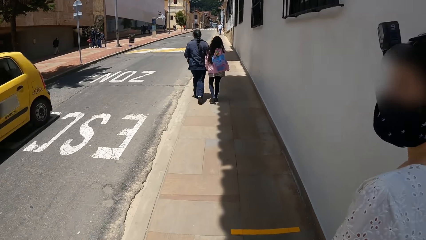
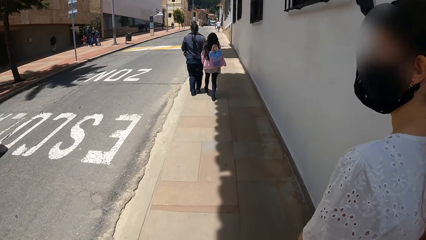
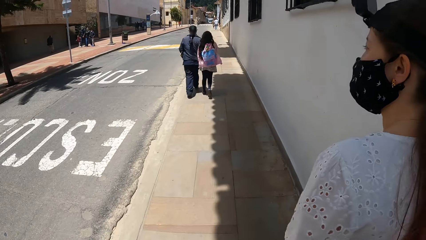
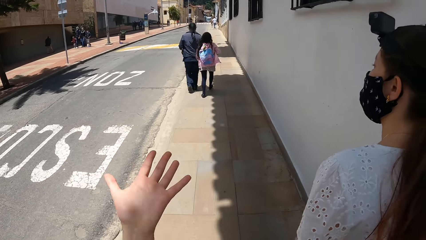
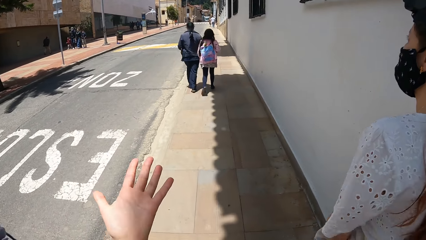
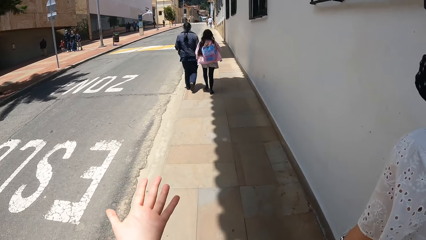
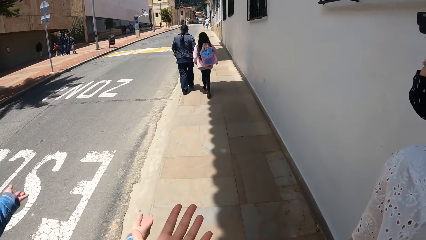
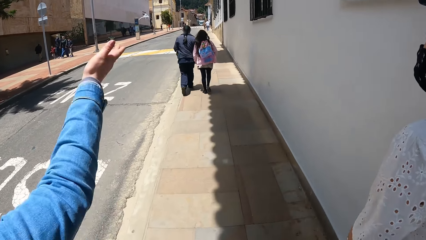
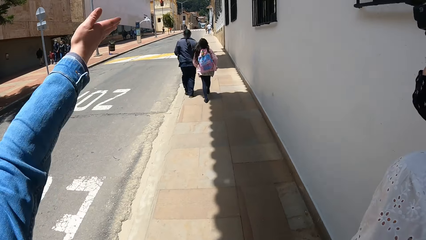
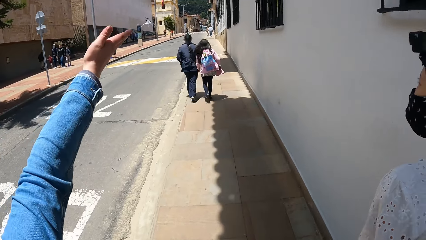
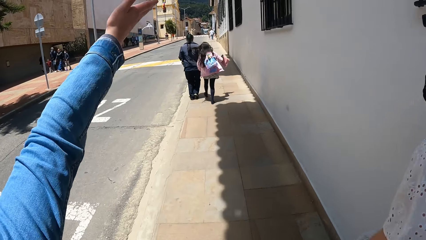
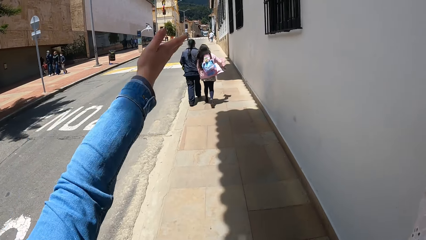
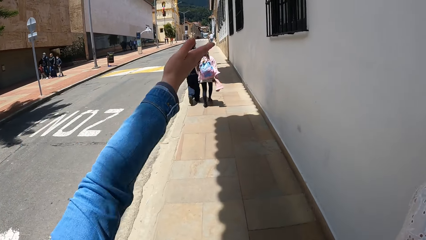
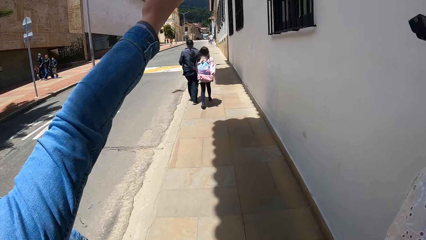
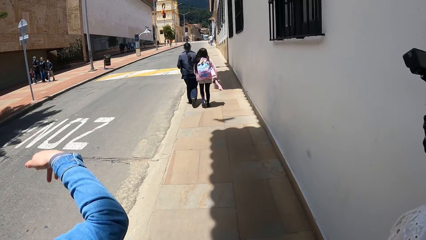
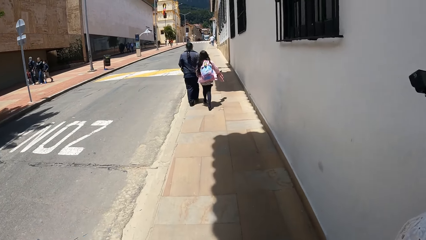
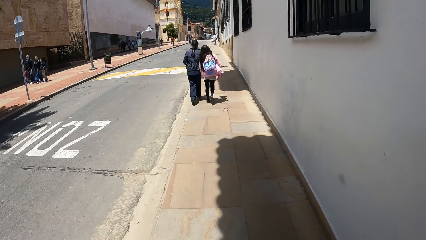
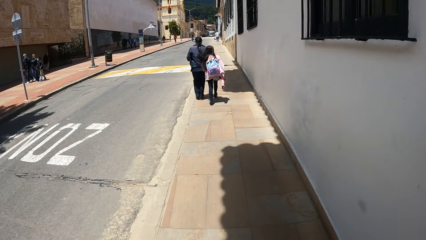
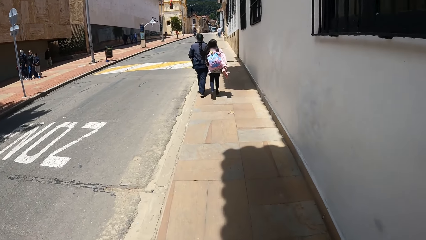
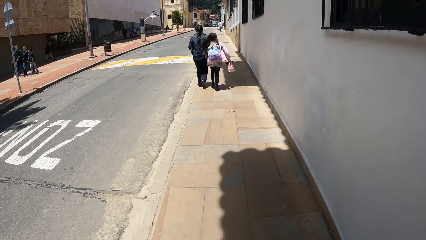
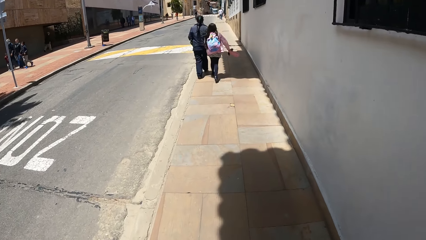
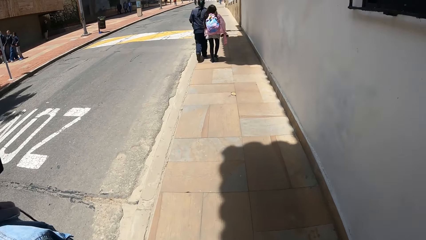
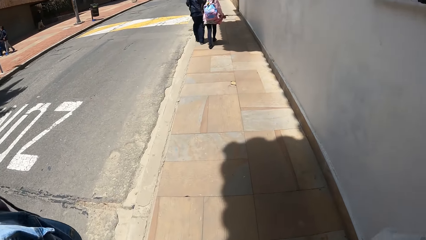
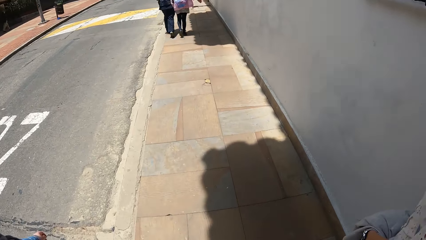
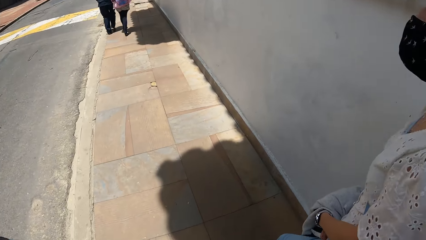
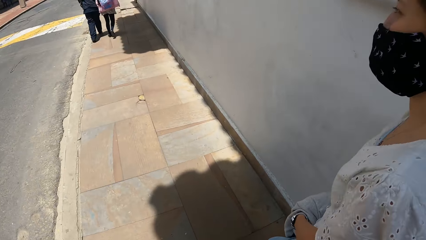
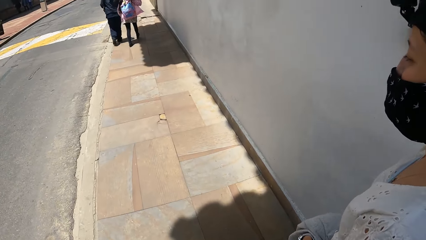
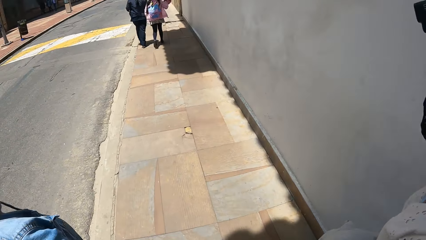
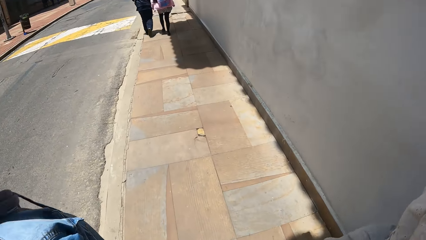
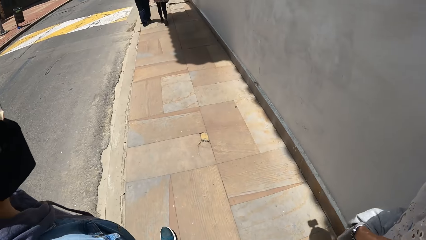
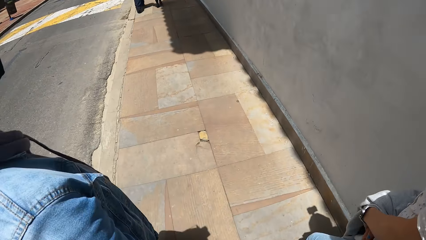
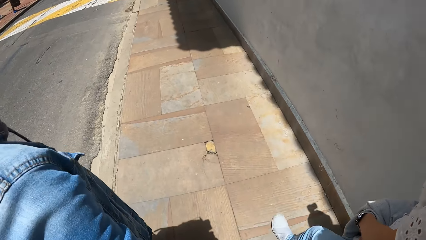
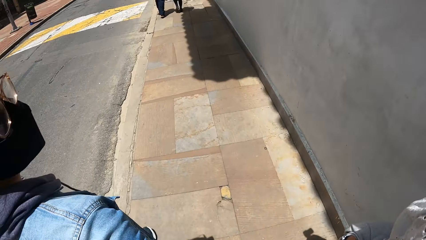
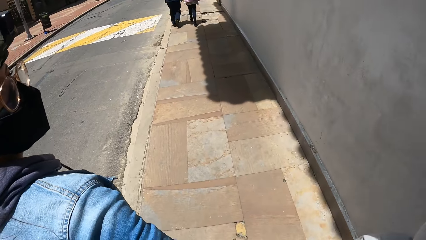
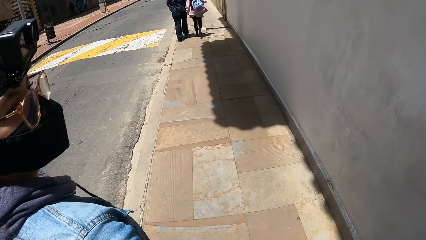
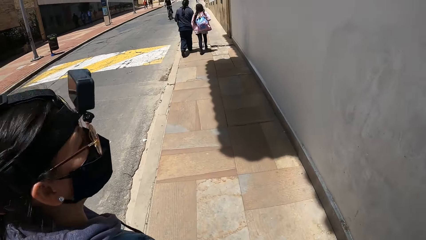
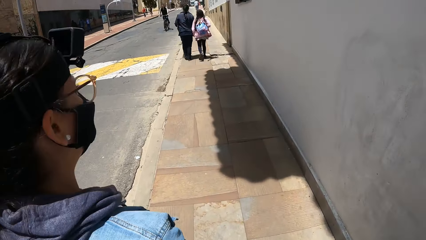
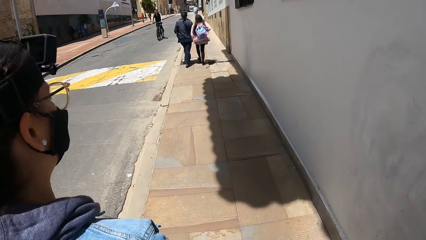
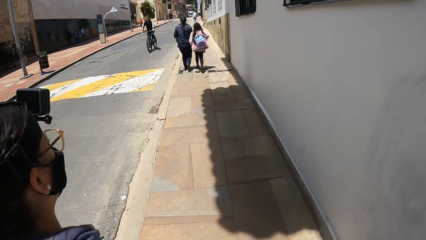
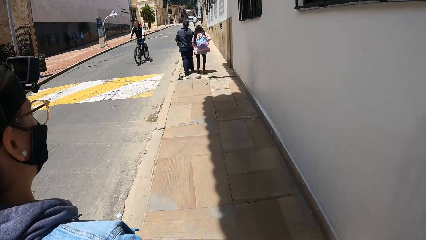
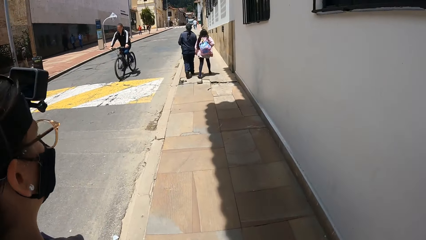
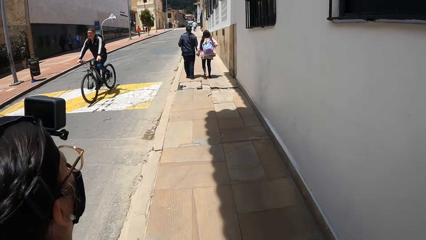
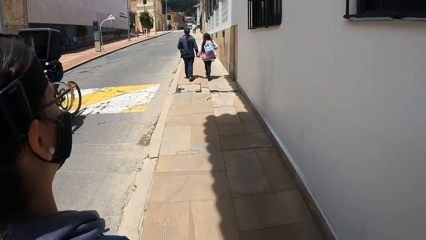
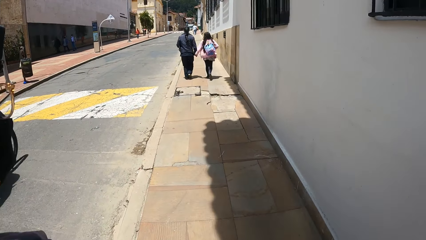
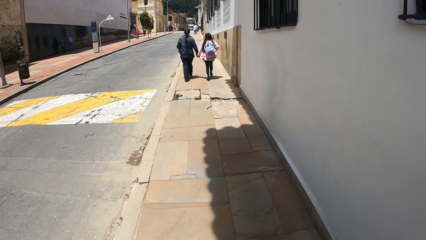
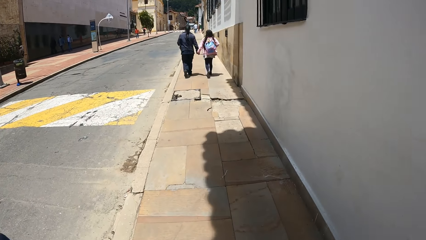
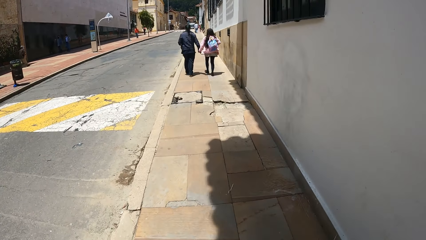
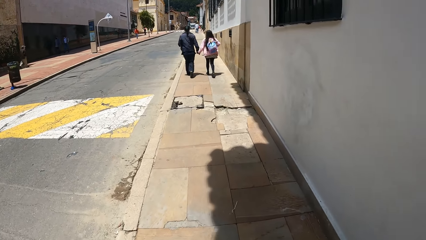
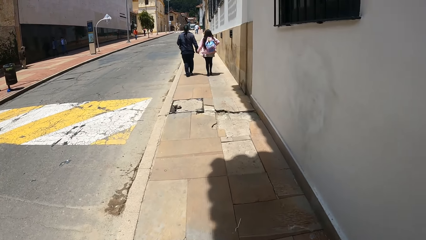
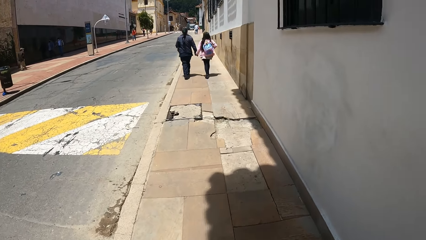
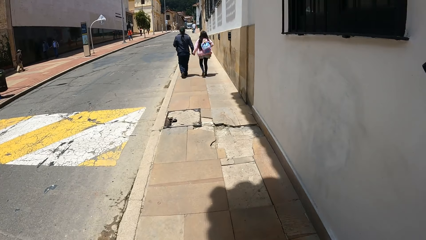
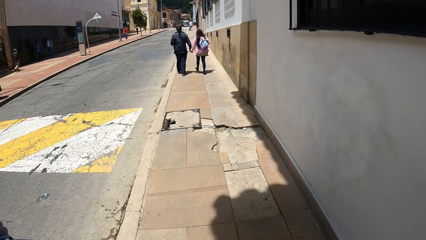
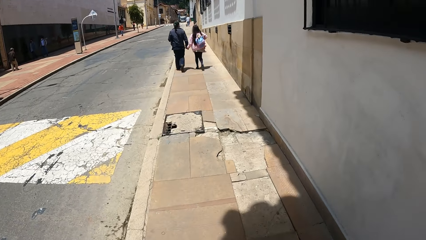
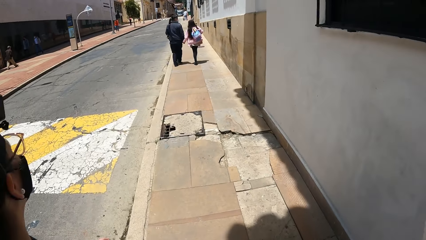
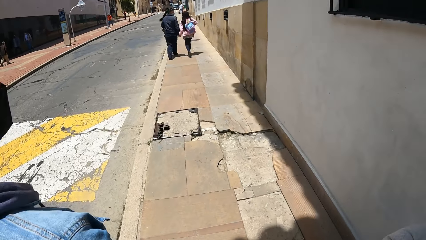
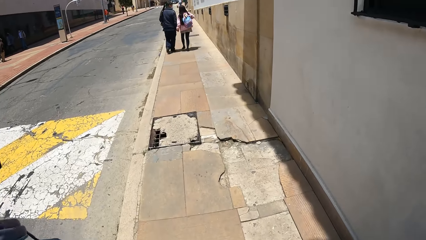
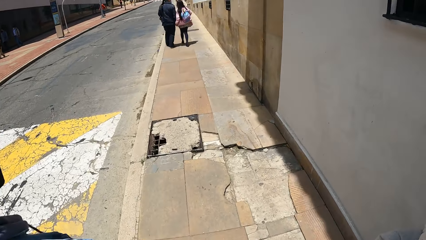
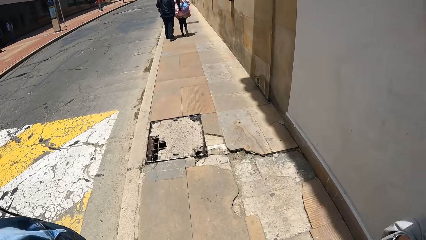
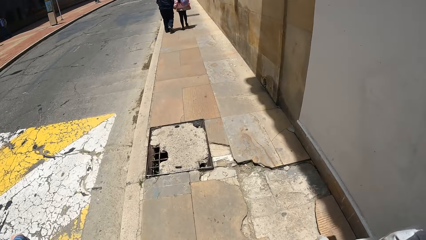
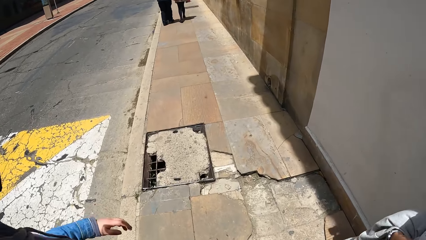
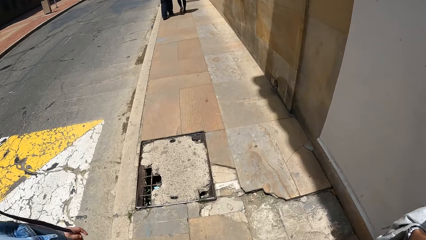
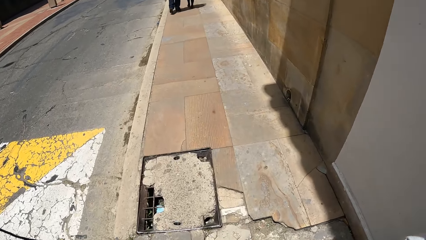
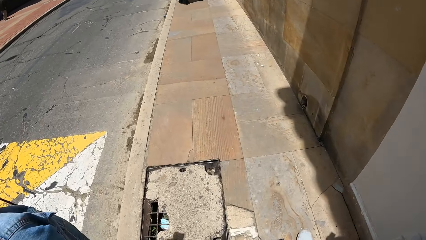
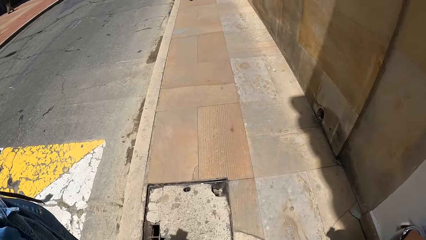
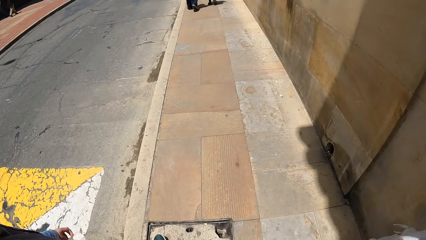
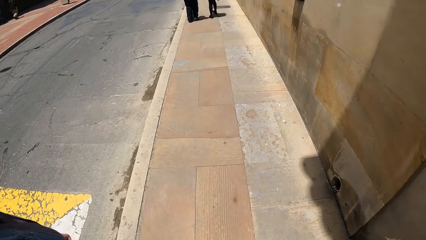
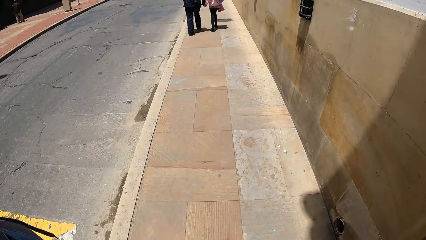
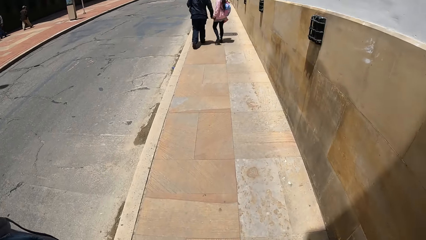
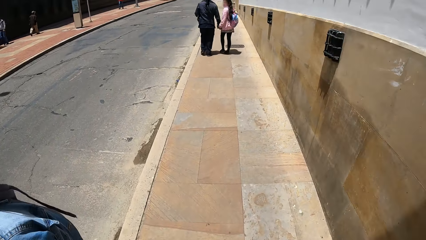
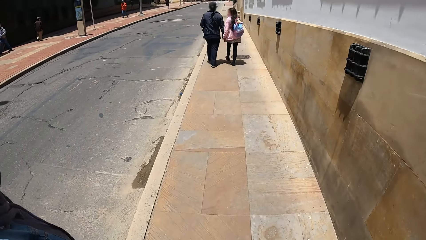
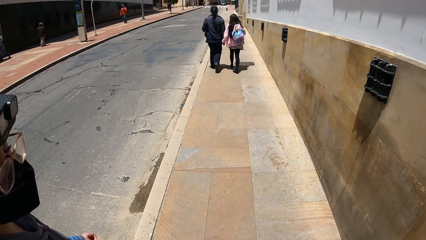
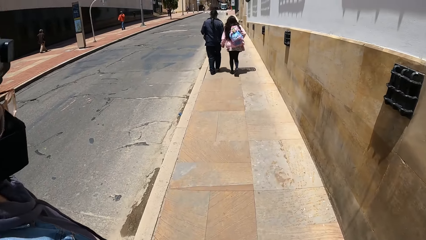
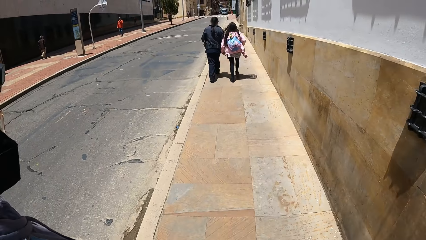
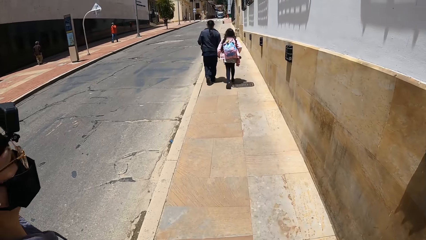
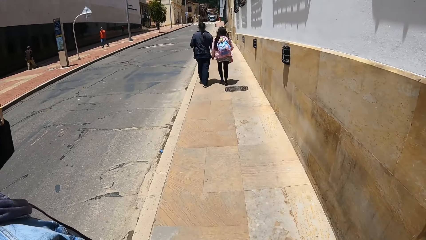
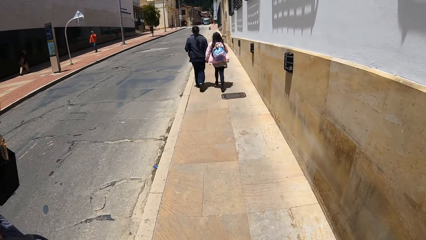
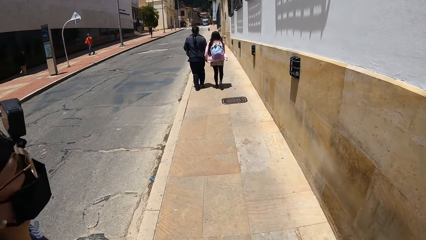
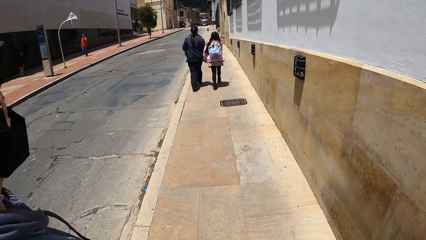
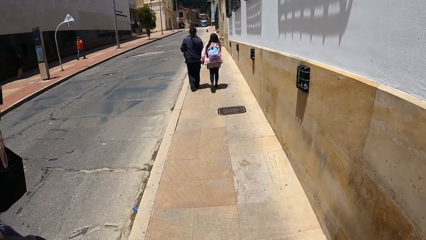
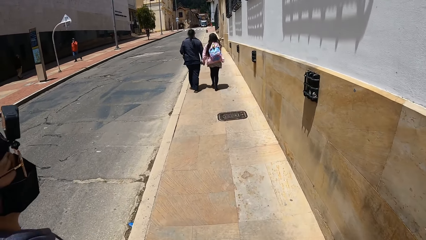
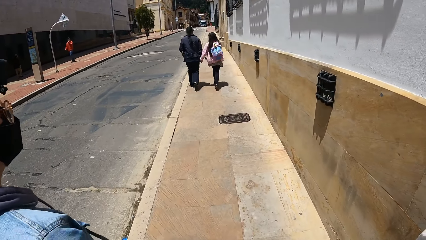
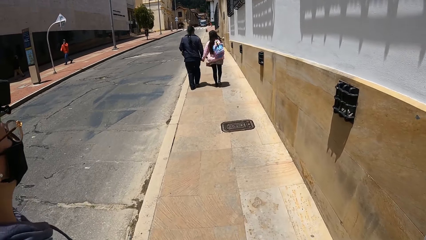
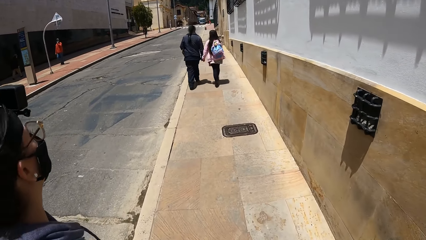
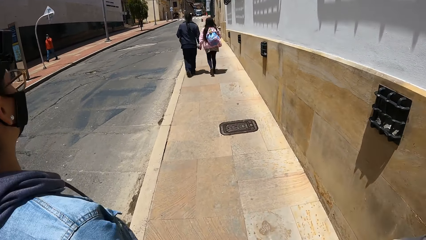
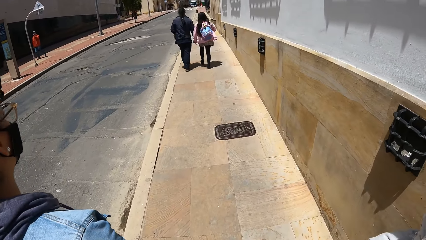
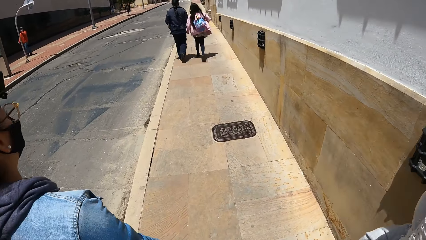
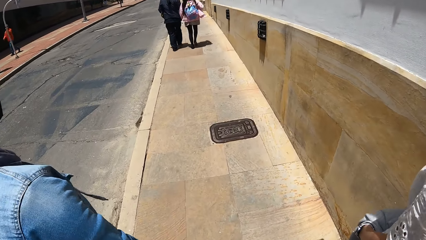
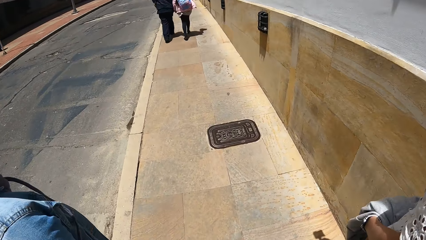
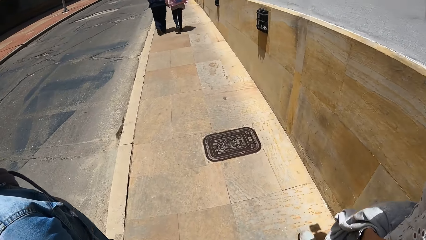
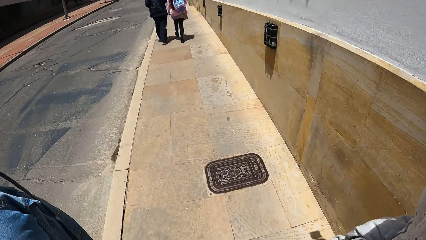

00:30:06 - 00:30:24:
A yellow car drives past the camera wearer. They interact with the woman and another woman. A black bicycle rides past them.
